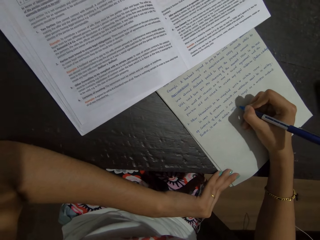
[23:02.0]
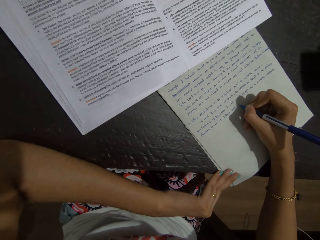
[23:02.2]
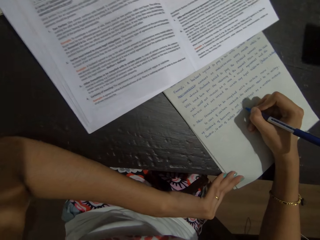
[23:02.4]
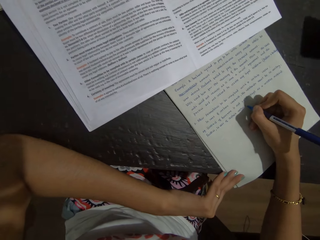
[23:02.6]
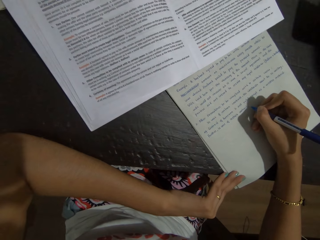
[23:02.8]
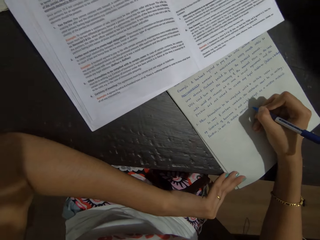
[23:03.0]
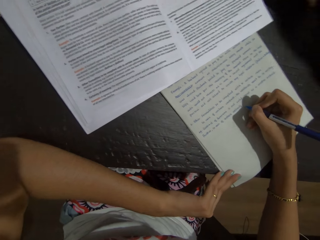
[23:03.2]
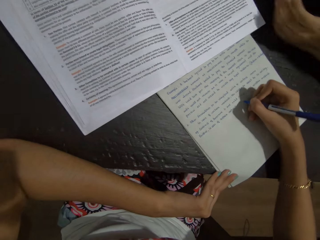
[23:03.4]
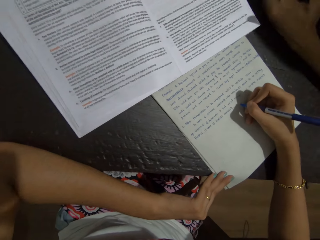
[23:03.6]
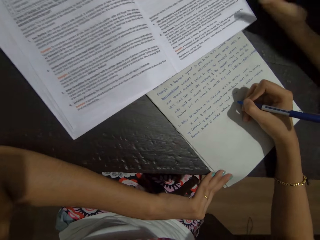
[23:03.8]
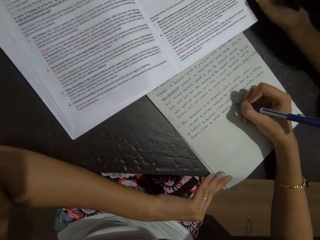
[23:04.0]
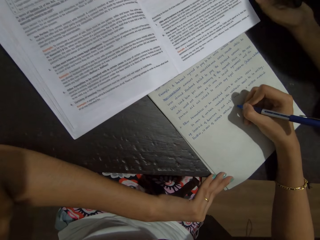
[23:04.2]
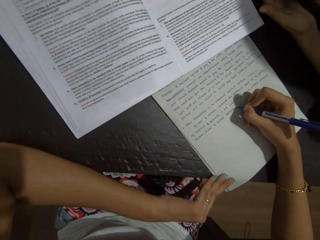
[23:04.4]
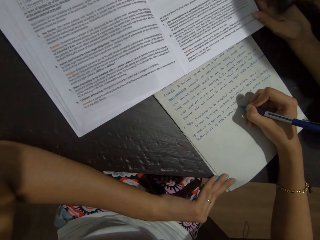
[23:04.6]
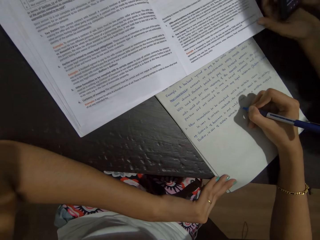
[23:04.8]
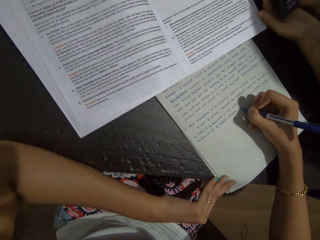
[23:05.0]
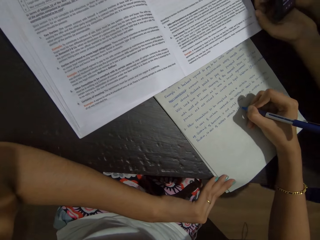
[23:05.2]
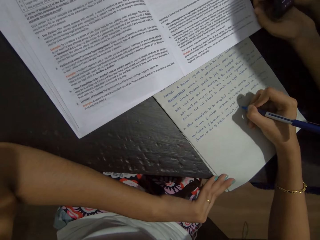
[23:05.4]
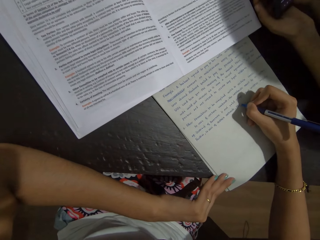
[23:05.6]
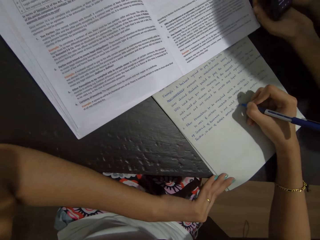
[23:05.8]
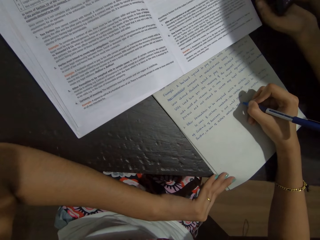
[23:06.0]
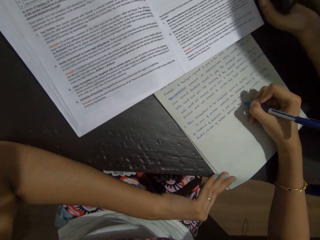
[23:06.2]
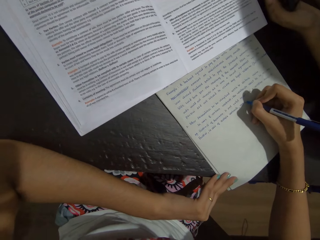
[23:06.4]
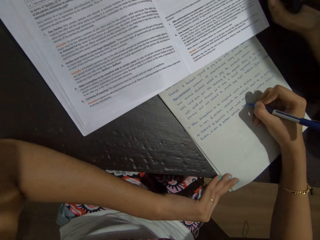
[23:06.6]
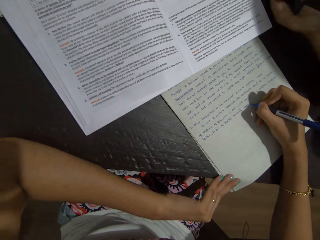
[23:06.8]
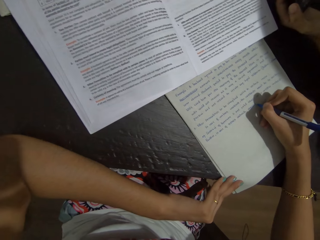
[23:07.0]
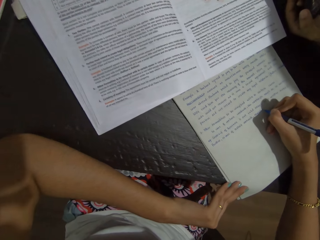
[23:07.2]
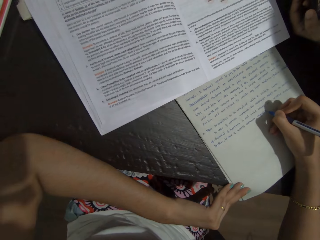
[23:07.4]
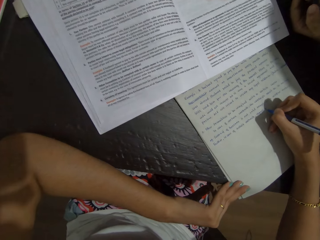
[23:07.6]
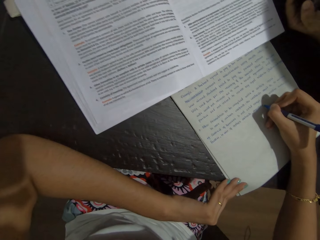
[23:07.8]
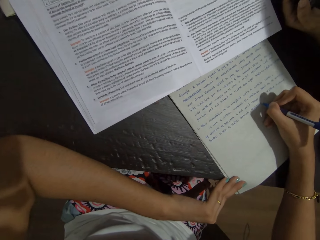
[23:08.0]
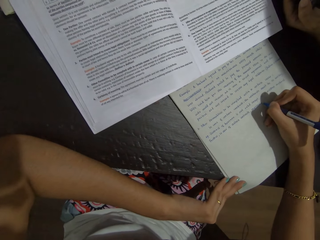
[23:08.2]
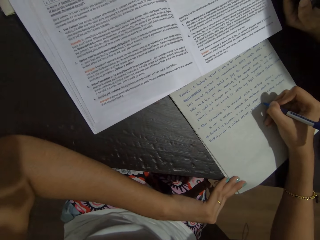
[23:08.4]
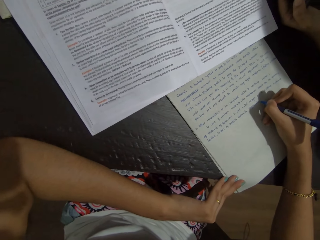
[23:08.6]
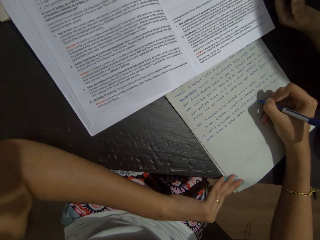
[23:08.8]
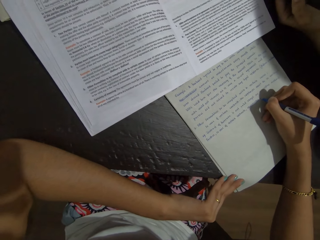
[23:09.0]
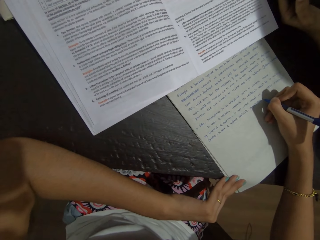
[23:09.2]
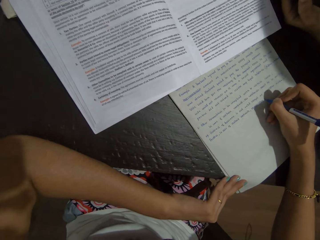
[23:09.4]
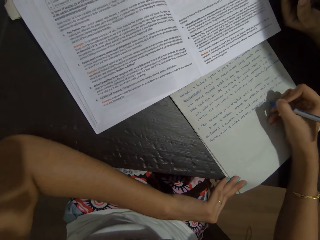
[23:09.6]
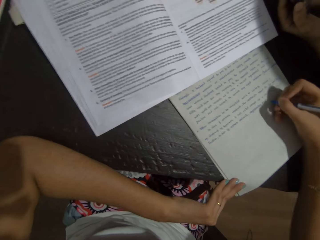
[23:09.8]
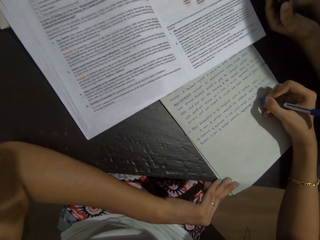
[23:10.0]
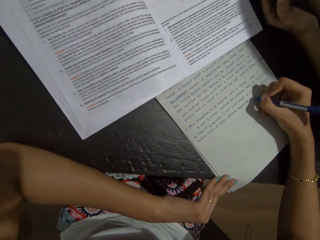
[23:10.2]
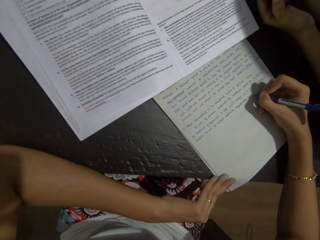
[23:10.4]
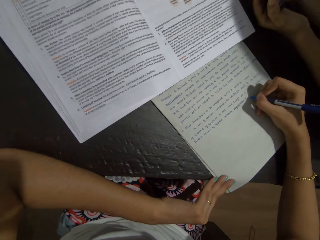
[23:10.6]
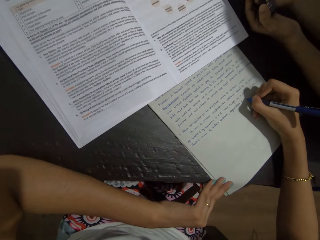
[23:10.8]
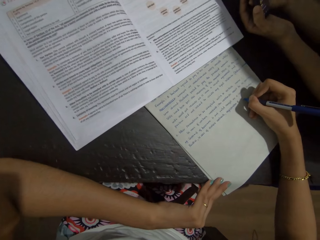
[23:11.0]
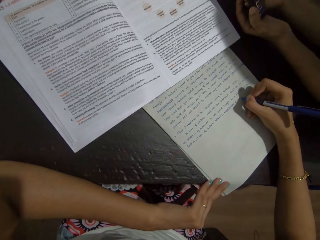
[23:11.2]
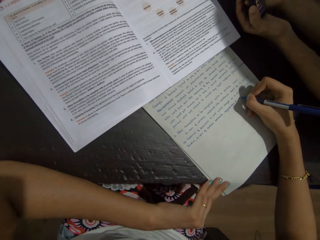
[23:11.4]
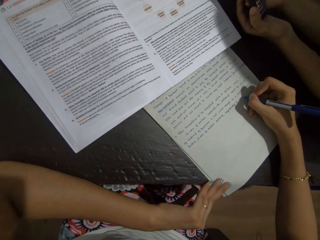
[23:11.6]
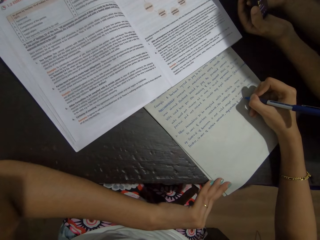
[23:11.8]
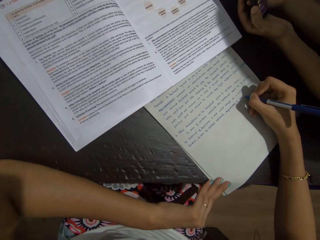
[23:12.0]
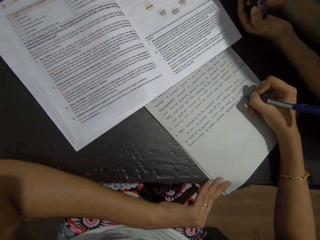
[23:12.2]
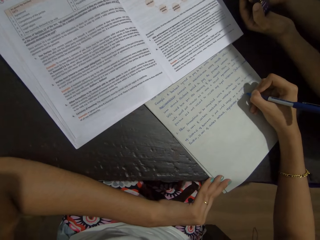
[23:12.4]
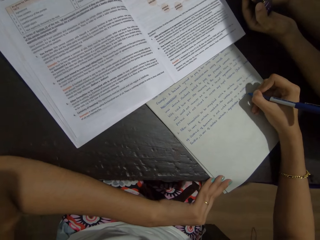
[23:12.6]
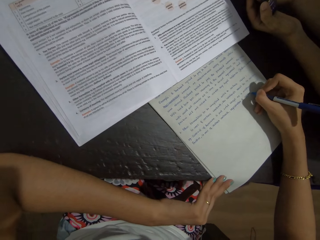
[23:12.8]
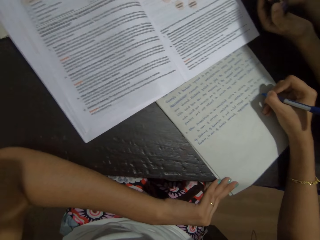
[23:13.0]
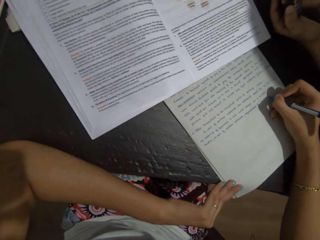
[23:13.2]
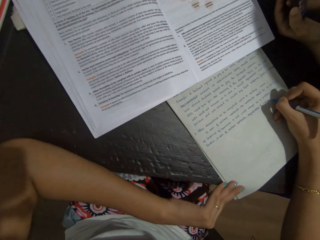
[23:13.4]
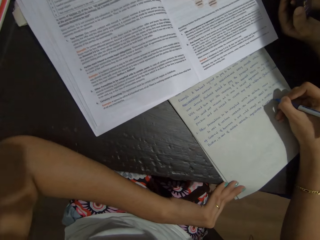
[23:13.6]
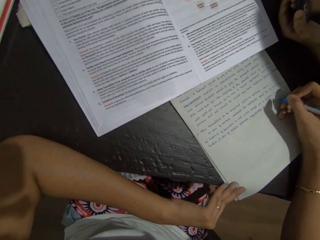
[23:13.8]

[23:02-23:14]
A woman uses a phone.

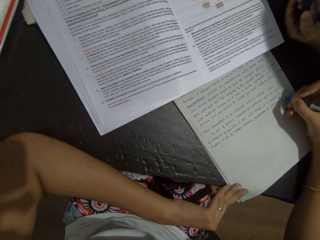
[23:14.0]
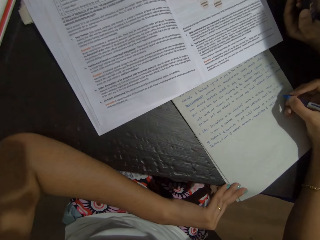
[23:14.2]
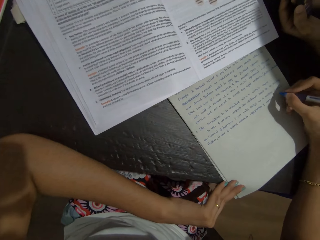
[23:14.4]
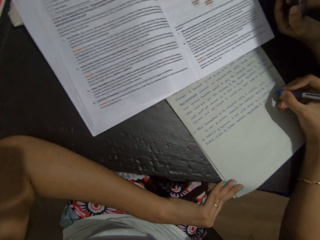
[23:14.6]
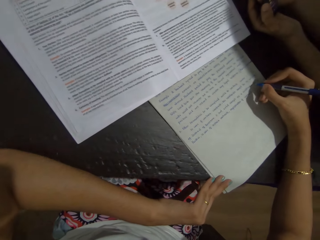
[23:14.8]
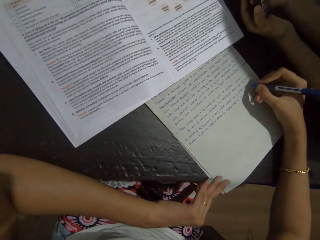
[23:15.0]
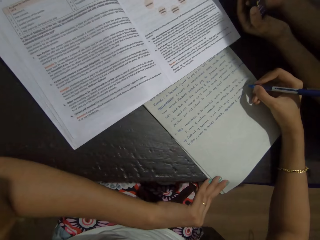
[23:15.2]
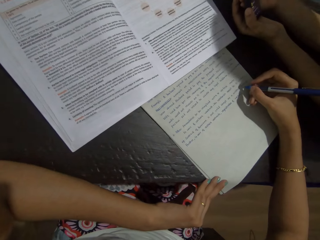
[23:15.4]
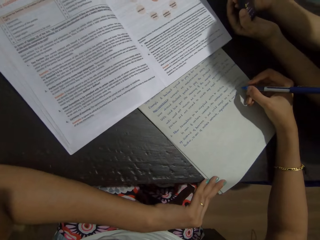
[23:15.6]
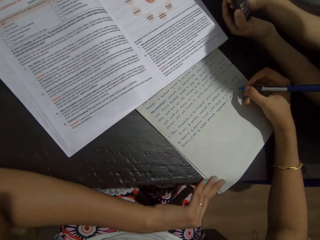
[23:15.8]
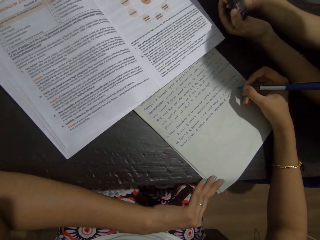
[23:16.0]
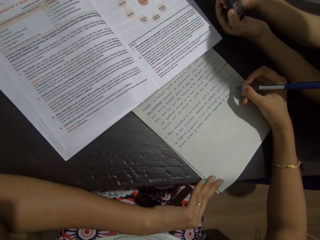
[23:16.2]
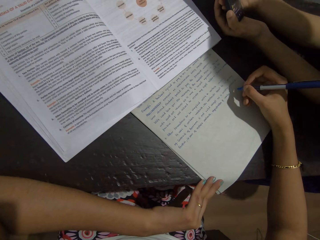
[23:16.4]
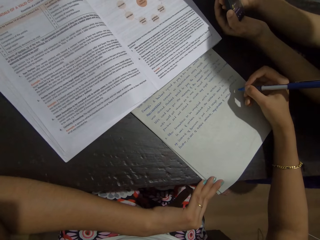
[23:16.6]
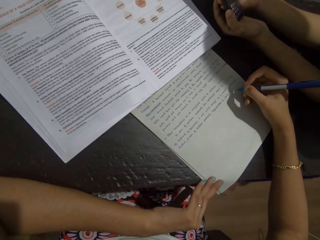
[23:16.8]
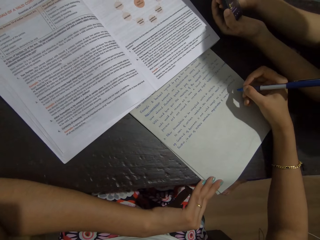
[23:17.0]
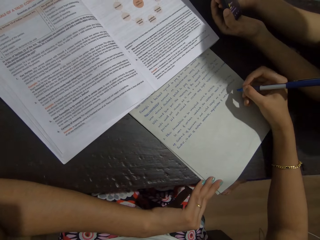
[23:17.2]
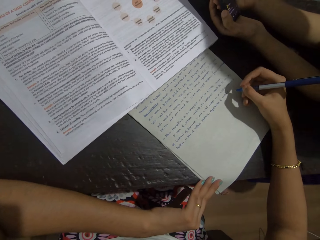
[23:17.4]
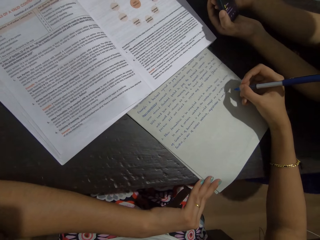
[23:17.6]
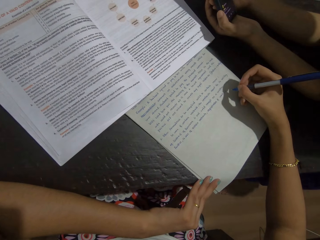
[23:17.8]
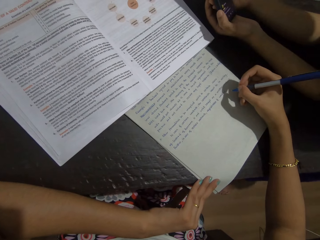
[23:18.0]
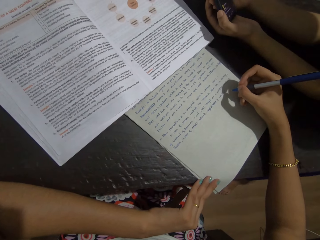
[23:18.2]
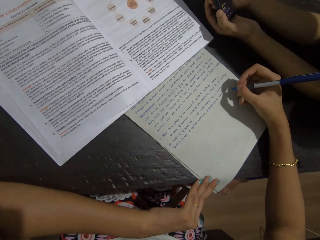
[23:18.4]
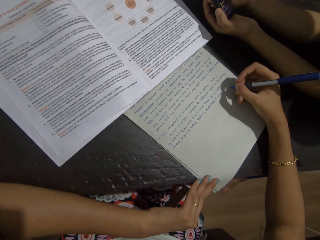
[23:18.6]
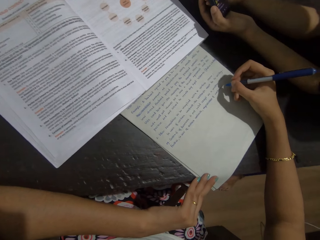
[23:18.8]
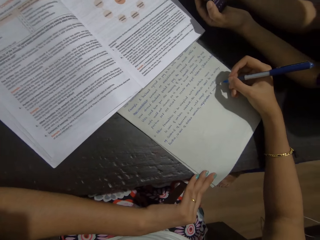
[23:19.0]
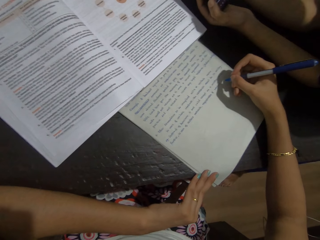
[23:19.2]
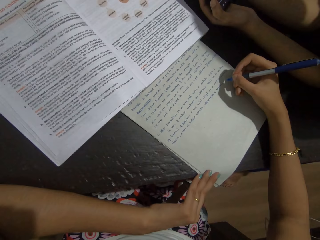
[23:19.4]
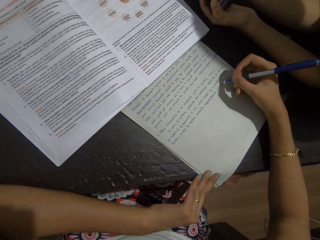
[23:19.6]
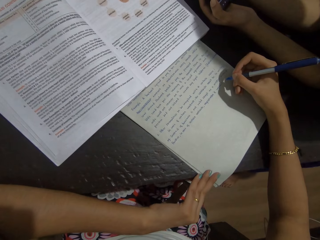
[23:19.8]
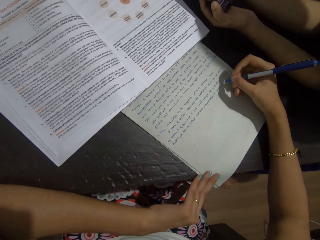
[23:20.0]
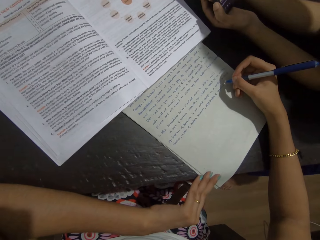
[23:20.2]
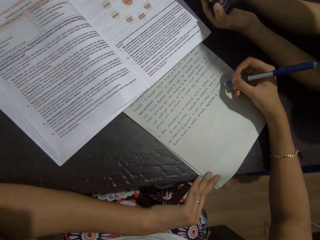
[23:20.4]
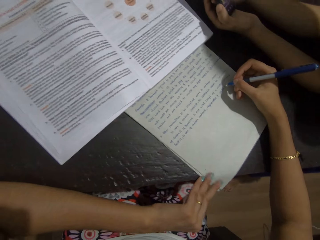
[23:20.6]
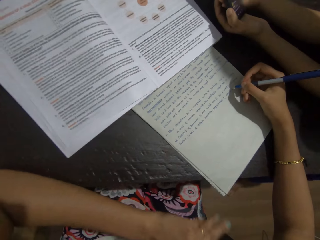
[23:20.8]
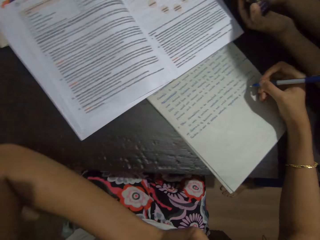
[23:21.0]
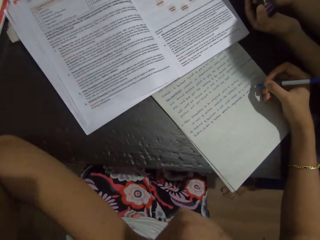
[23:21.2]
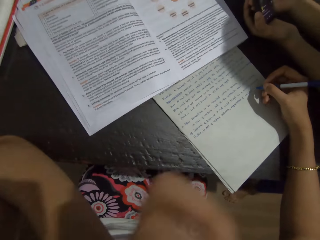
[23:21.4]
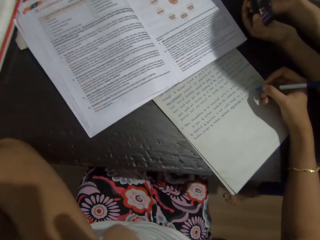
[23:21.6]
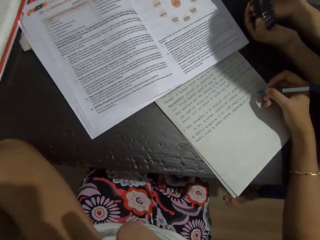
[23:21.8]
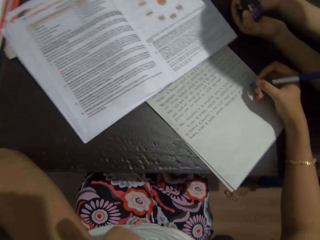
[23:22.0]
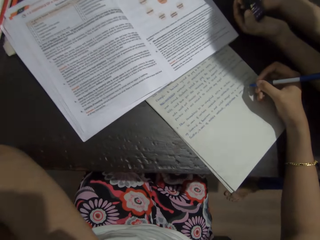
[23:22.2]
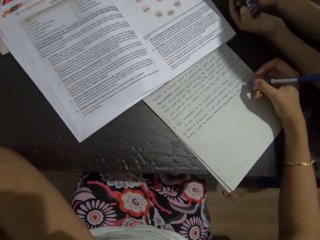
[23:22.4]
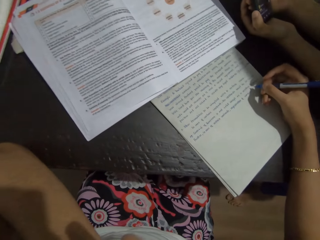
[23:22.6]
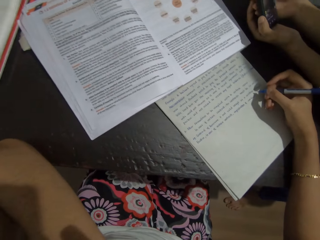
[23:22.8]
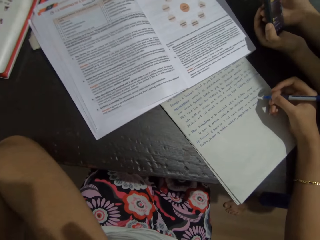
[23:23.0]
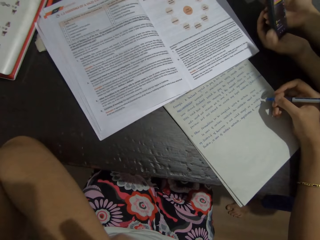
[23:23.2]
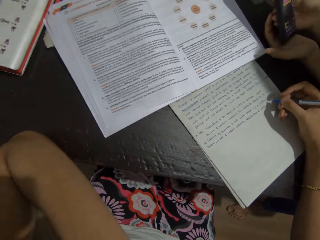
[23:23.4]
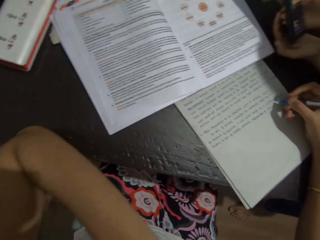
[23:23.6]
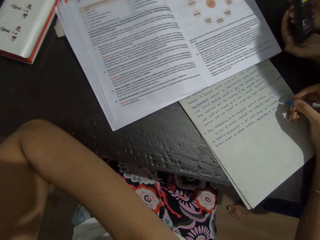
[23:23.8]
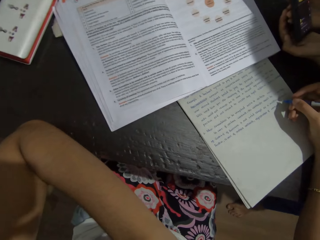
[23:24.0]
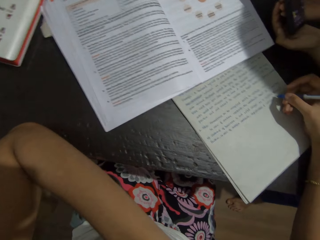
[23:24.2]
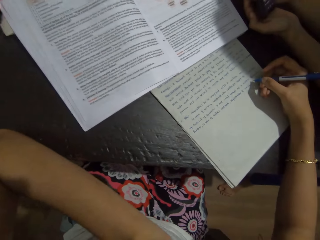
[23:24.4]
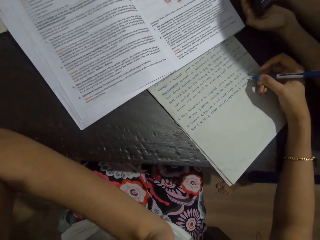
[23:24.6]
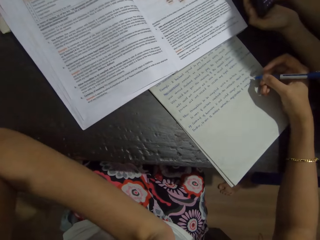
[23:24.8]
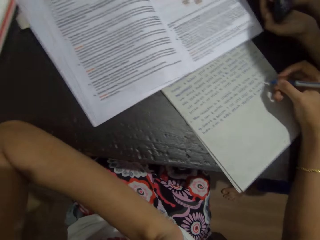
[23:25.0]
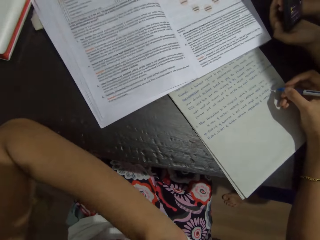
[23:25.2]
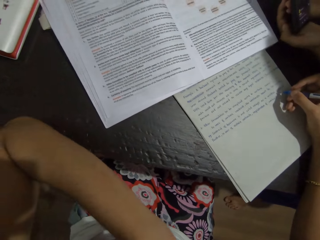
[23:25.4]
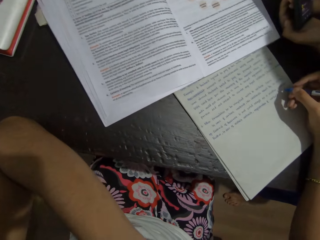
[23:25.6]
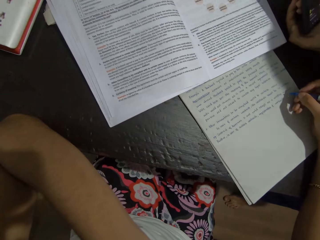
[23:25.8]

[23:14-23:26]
The camera wearer stares at a woman's phone. The woman stares at her phone. The camera wearer holds the pen. She moves her left hand.
